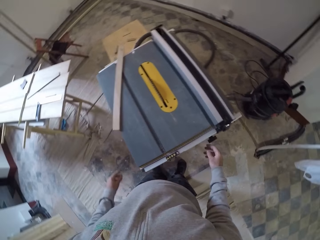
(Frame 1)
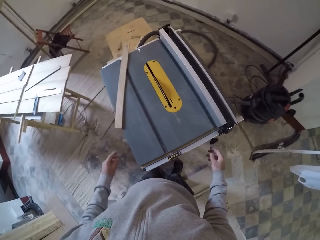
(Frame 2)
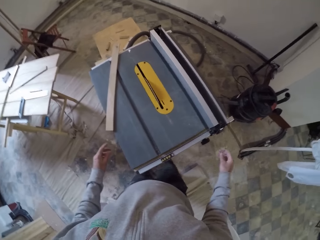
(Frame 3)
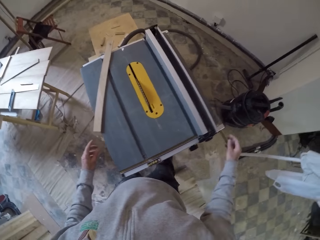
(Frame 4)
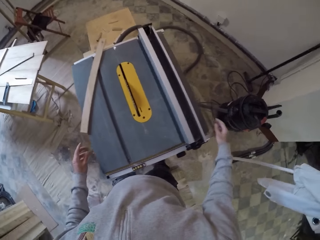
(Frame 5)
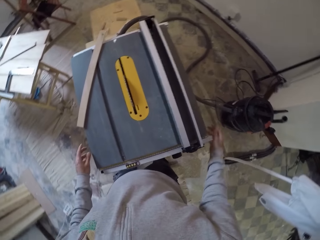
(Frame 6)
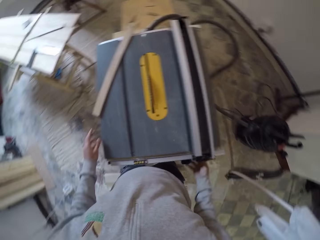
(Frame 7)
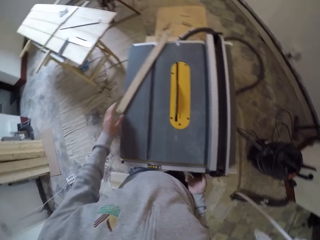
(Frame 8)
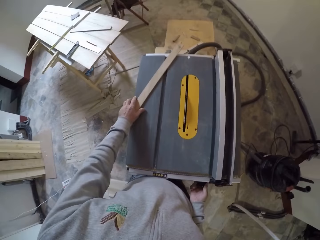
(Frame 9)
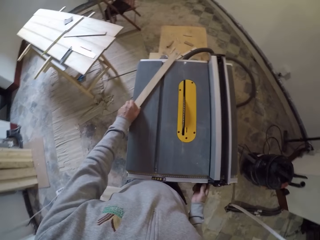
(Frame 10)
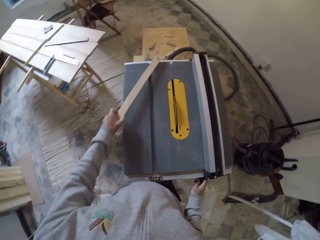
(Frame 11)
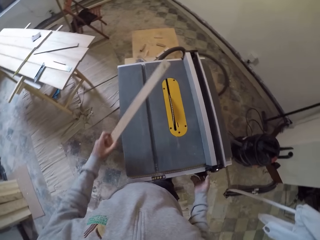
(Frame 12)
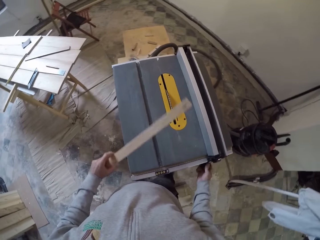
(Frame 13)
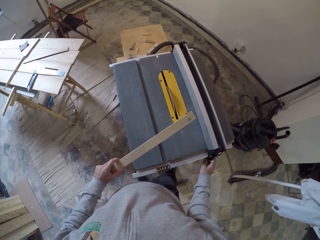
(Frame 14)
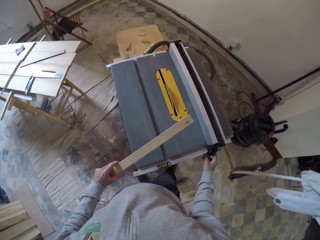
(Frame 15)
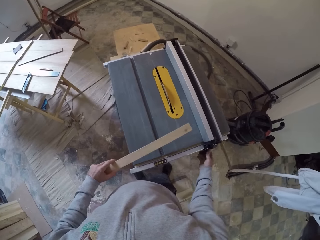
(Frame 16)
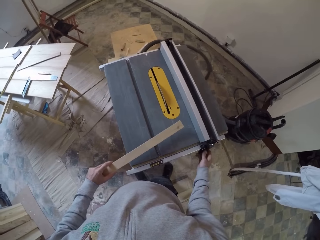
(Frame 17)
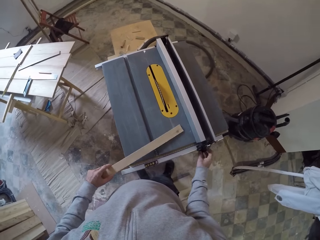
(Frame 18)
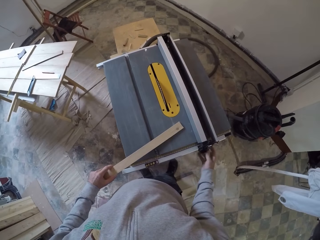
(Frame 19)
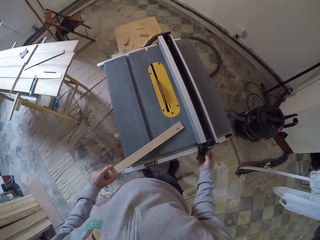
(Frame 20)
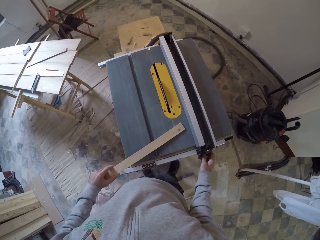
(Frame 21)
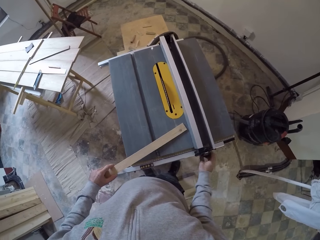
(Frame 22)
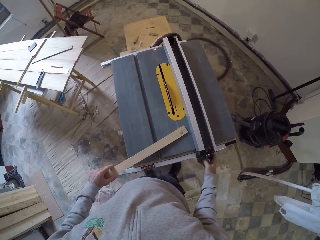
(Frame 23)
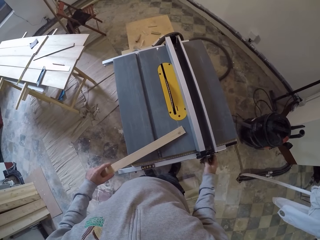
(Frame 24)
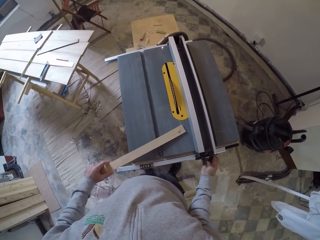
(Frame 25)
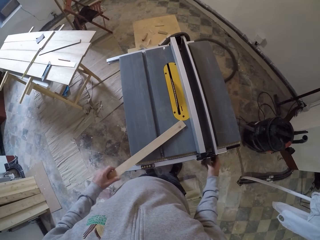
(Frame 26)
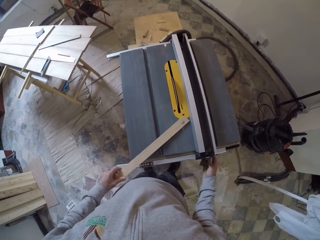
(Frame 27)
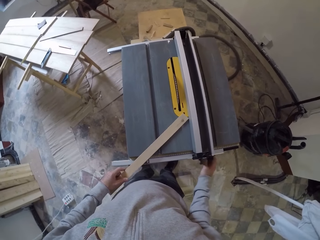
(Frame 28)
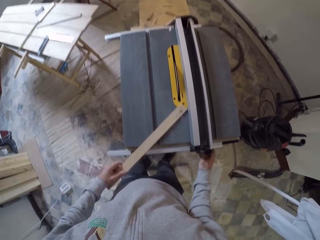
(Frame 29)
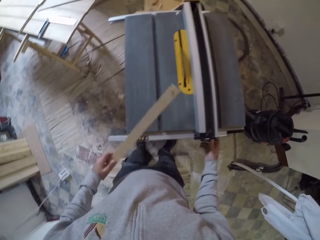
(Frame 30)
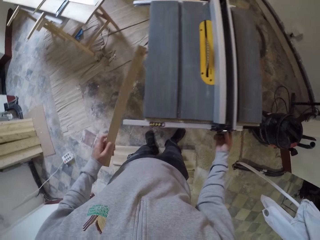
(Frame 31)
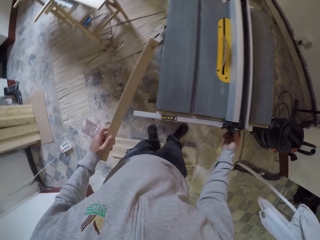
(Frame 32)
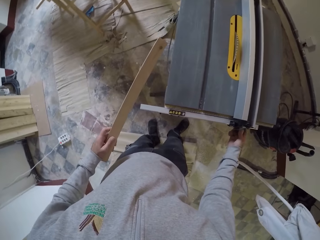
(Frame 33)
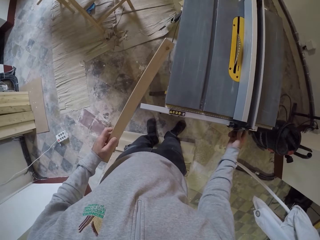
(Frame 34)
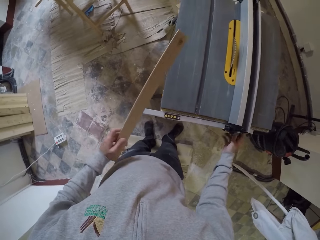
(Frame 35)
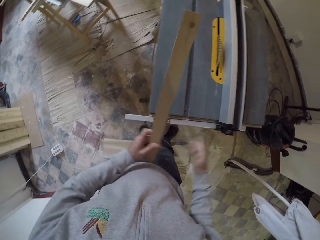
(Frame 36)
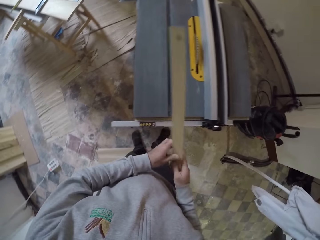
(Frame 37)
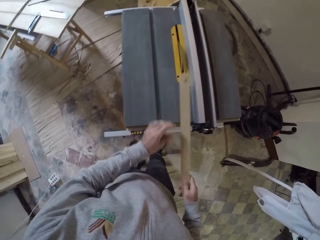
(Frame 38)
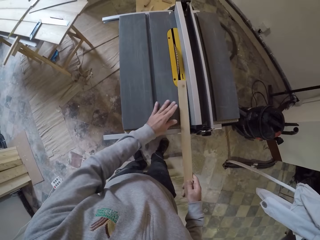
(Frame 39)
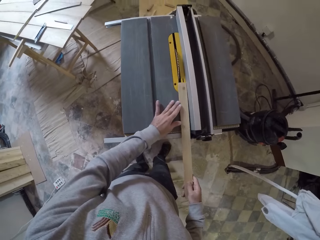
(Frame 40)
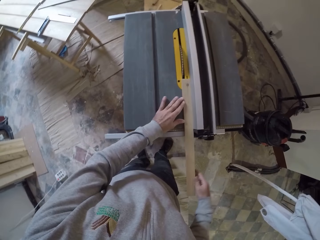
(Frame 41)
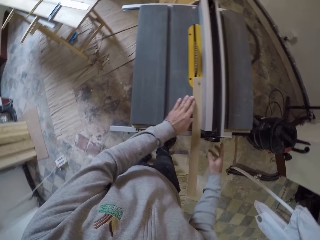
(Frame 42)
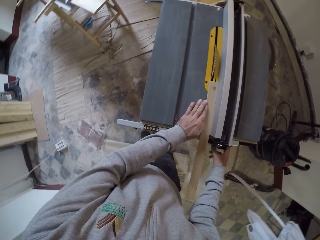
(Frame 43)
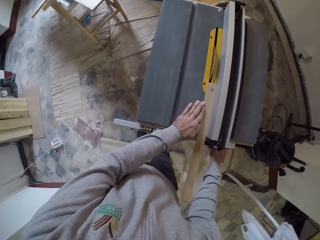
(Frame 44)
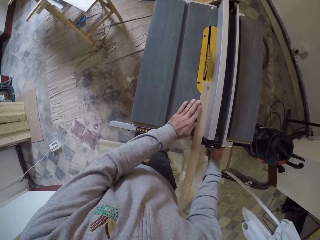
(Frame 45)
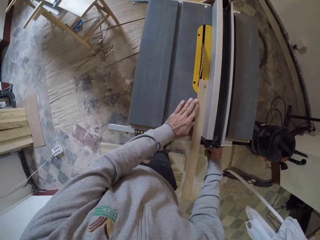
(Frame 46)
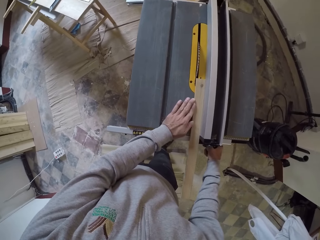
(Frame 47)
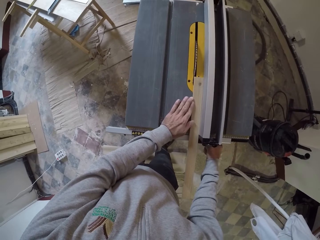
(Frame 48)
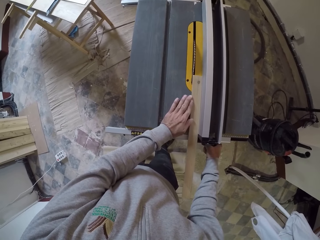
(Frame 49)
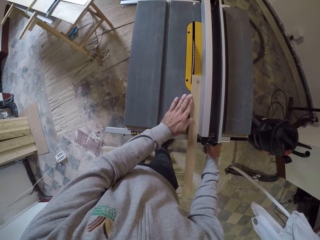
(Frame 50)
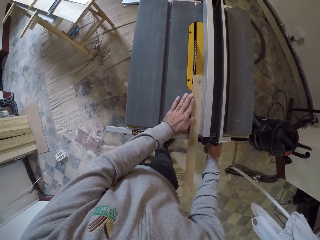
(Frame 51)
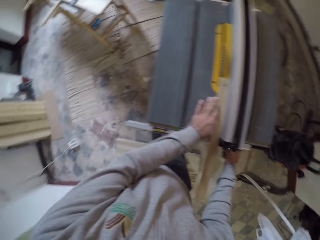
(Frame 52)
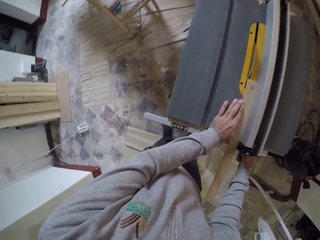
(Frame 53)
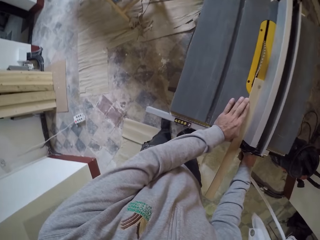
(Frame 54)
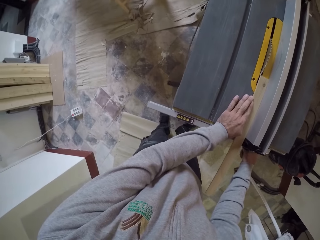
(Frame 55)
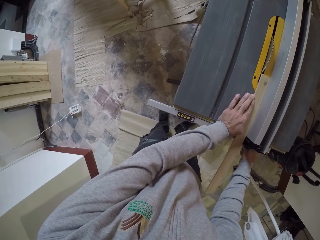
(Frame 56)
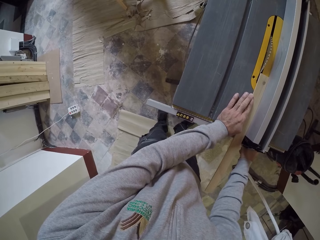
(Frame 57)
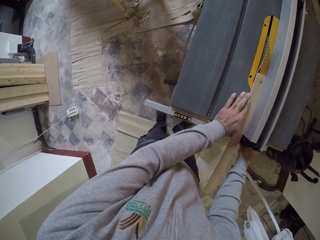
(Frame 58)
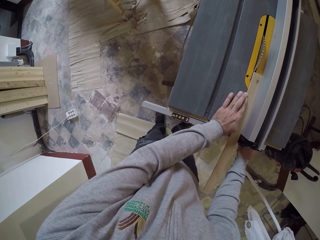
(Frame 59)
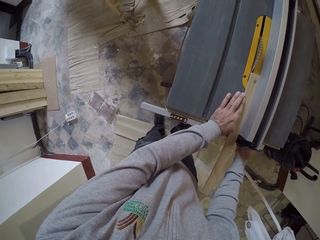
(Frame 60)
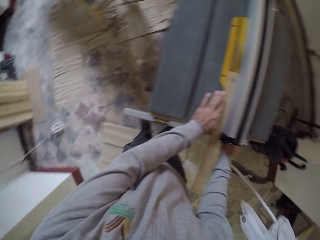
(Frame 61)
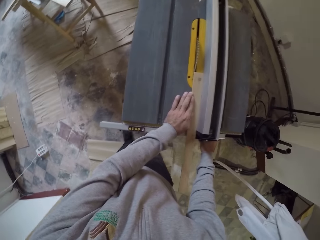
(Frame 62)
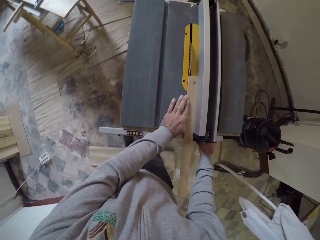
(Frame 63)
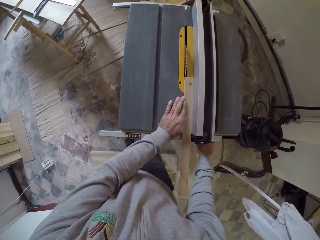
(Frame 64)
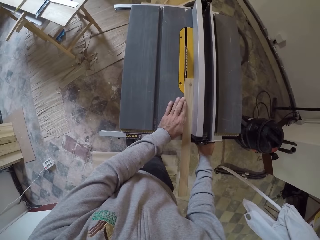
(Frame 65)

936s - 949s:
The camera wearer picks a wood. They fix the machine. They adjust a part of the saw machine. They put a piece of wood on the saw table. They cut the piece of wood.

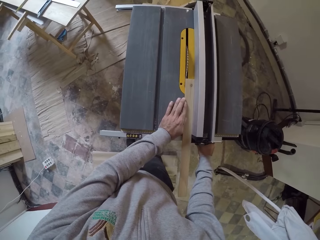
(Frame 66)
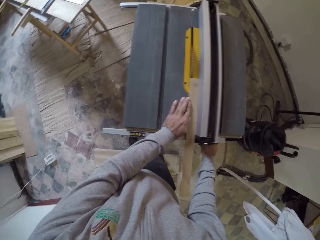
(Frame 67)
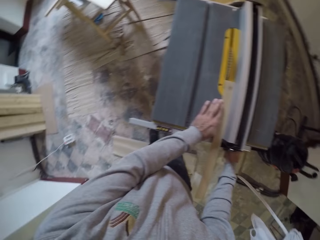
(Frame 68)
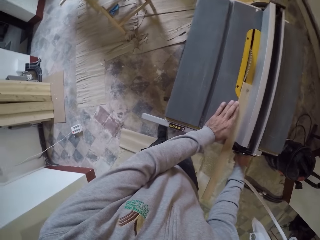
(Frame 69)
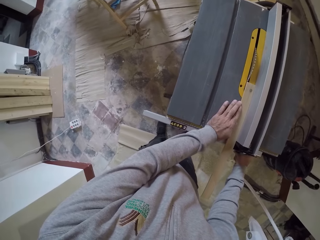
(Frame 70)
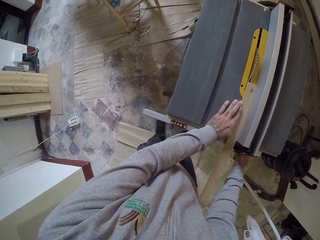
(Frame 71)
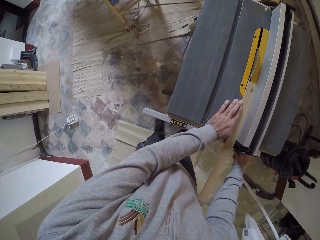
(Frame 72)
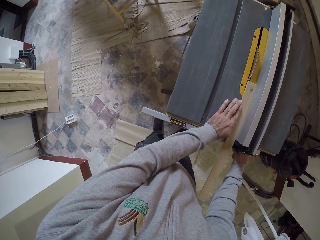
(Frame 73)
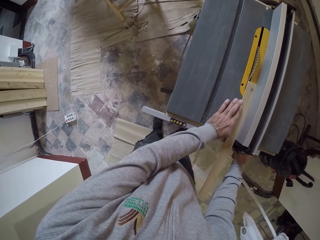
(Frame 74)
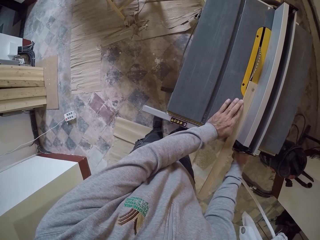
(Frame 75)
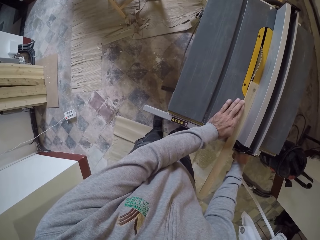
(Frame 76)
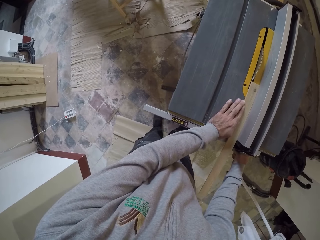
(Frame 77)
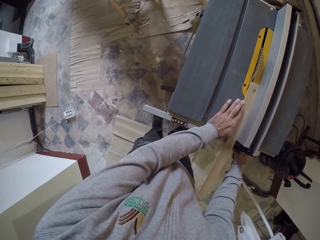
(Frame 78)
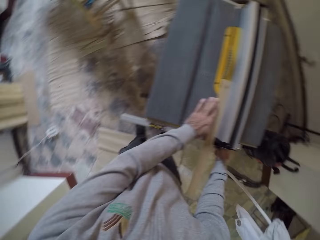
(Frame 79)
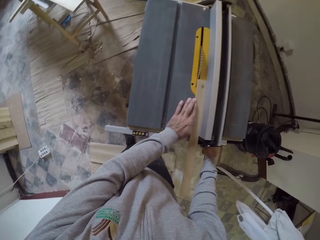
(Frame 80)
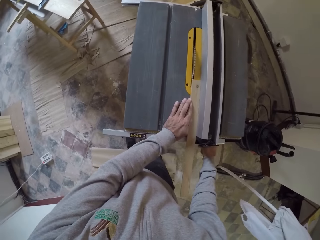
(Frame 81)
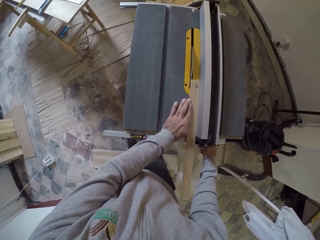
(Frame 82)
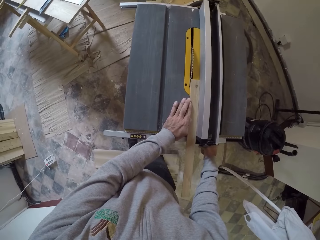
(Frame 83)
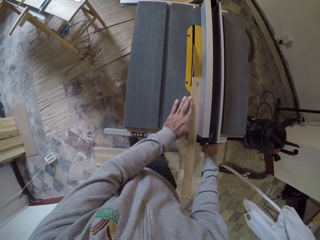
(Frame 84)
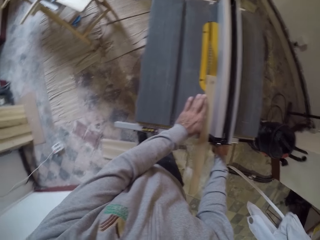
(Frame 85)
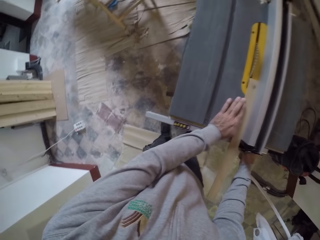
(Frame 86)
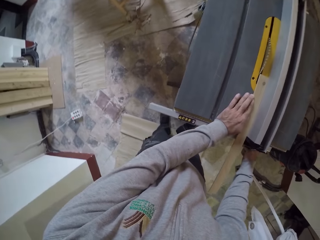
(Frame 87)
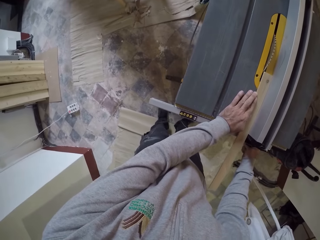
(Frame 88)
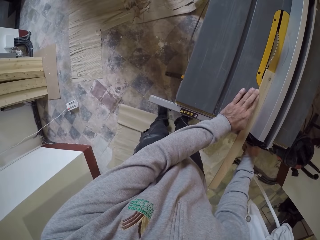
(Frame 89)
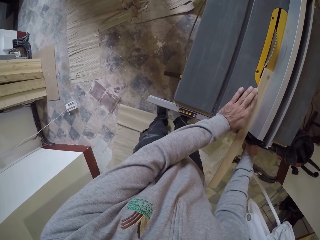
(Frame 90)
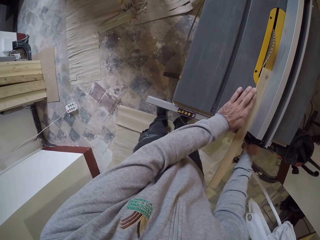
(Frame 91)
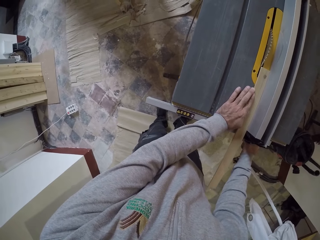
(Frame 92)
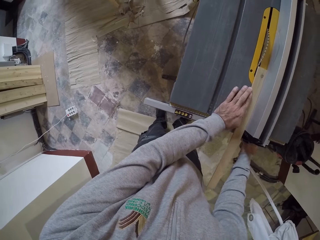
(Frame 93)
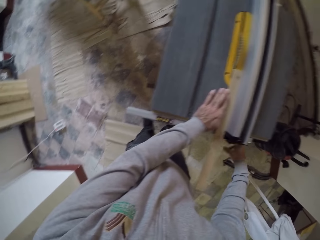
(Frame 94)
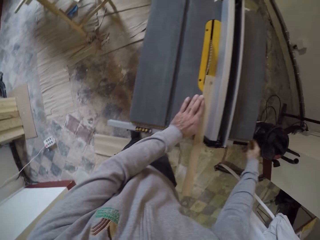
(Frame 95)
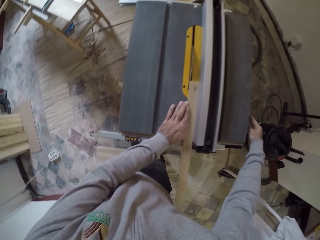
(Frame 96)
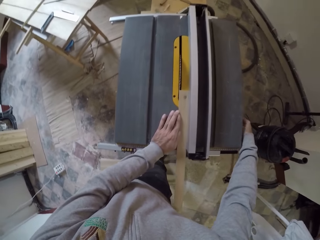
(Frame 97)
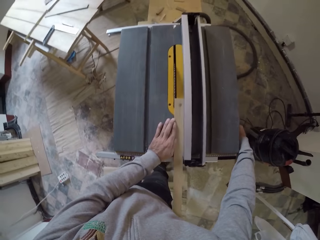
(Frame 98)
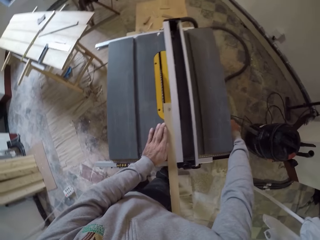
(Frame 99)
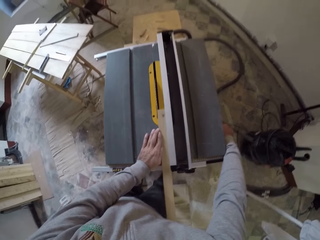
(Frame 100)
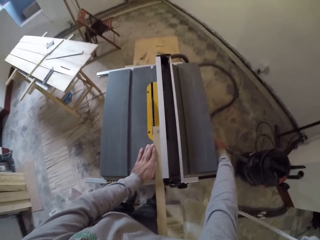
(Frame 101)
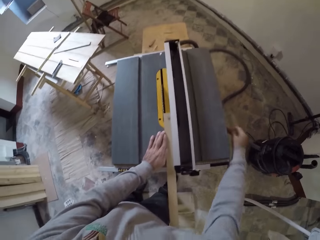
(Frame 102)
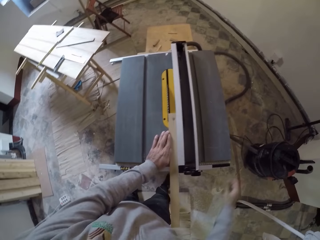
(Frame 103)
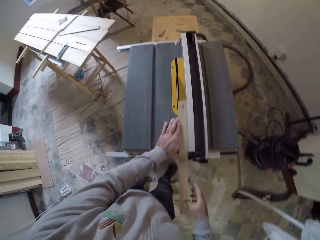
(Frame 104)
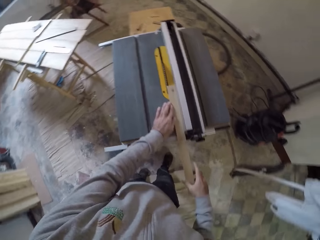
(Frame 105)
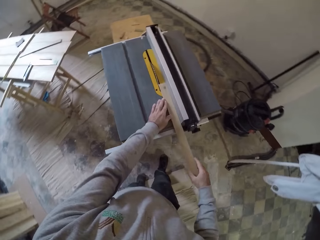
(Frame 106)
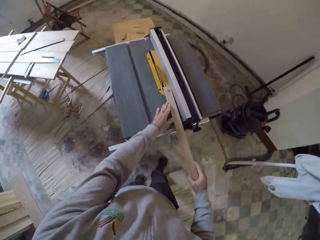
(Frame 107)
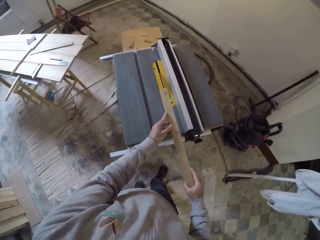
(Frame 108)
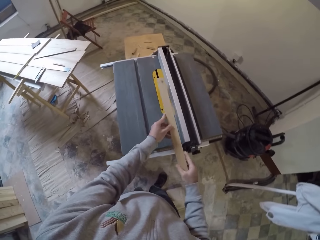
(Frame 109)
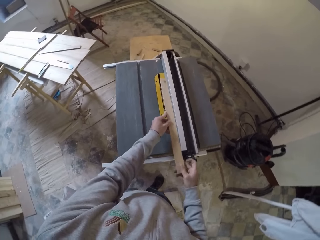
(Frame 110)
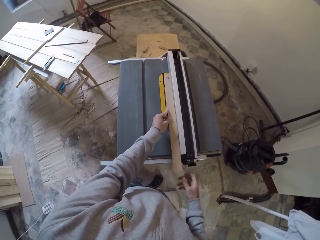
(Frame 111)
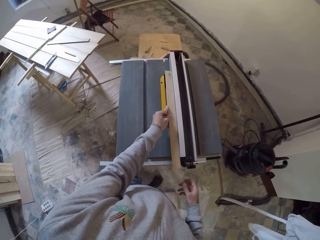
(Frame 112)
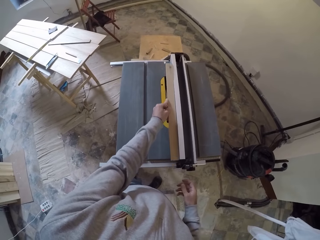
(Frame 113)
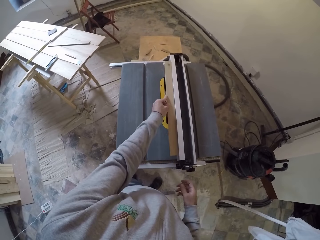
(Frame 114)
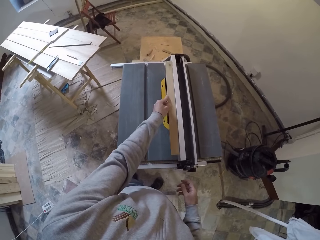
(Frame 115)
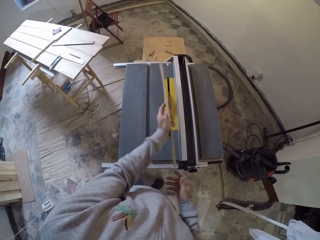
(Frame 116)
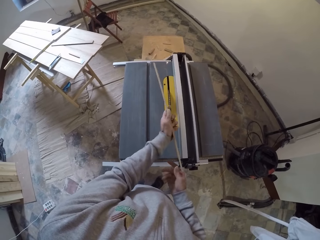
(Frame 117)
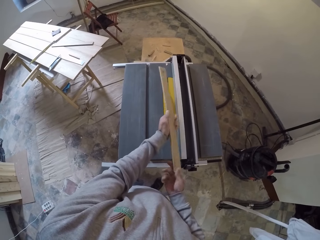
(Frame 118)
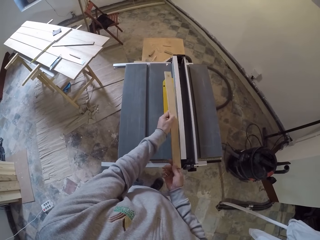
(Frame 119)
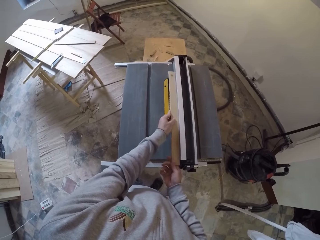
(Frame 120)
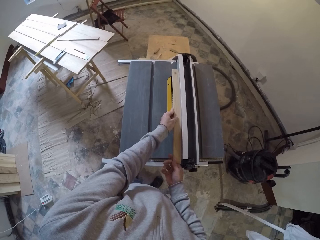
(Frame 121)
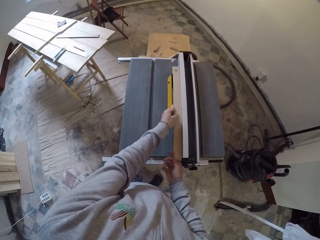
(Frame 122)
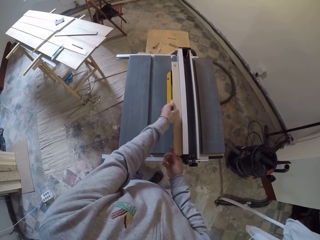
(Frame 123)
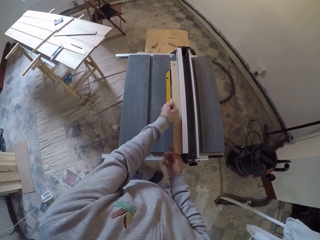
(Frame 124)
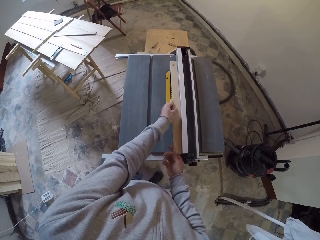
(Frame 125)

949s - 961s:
The camera wearer cuts wood with the table saw. They turn off the table saw. They put the wood on the table. They turn the piece of wood.
